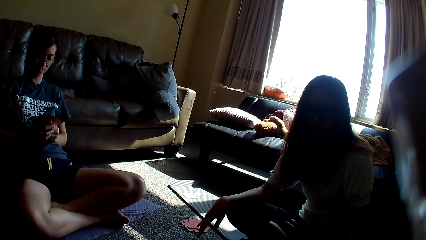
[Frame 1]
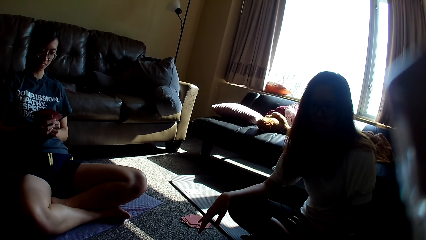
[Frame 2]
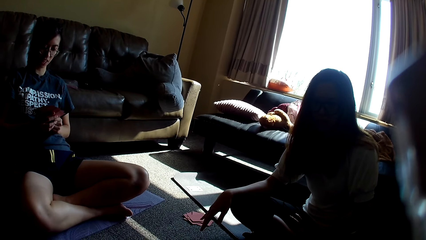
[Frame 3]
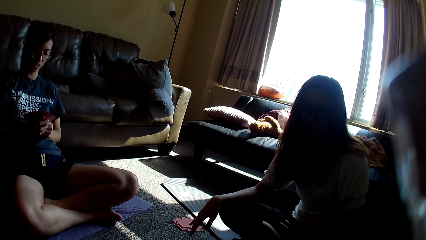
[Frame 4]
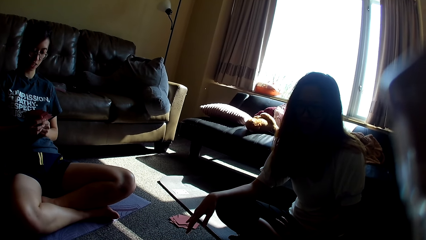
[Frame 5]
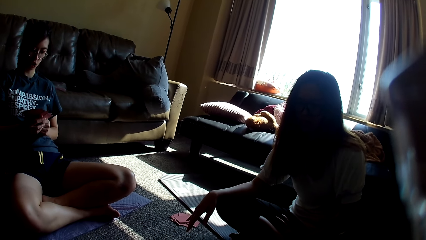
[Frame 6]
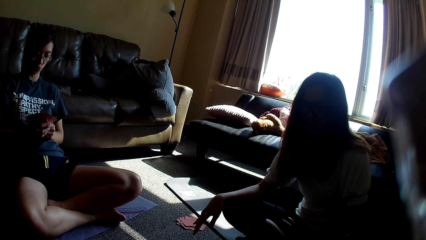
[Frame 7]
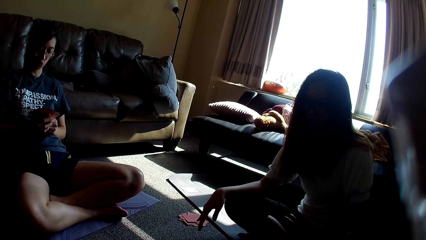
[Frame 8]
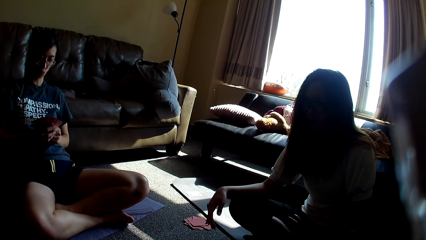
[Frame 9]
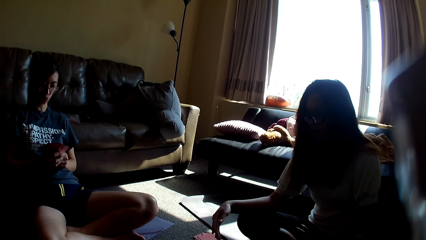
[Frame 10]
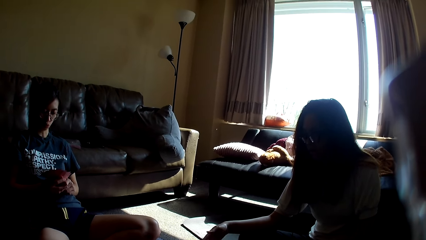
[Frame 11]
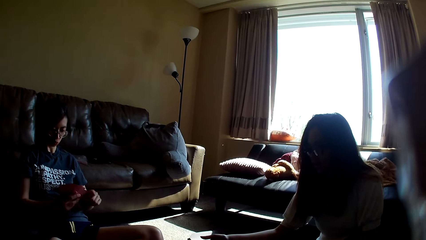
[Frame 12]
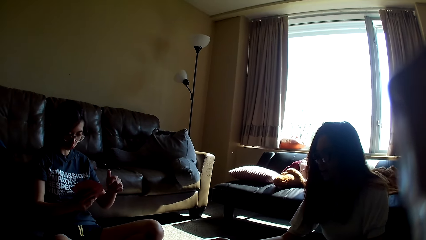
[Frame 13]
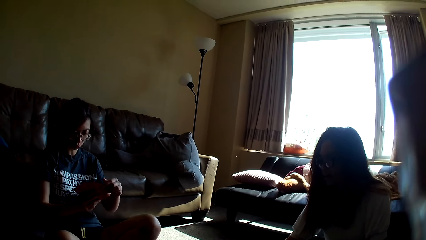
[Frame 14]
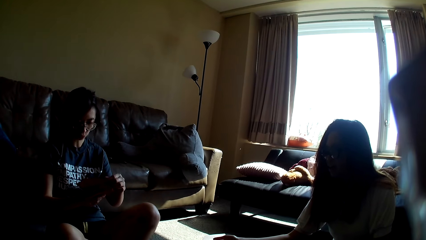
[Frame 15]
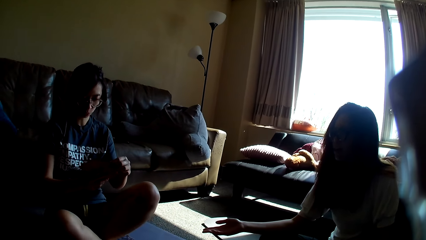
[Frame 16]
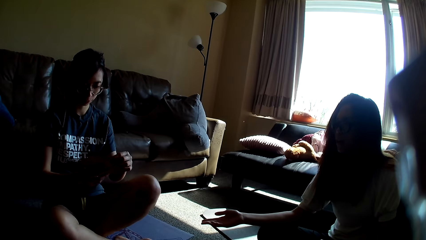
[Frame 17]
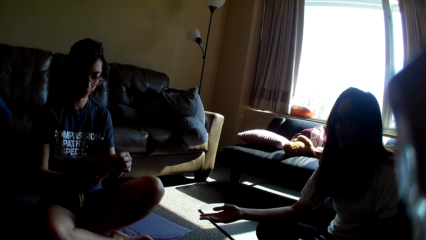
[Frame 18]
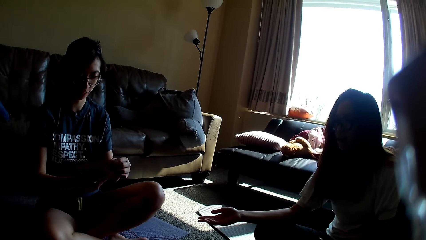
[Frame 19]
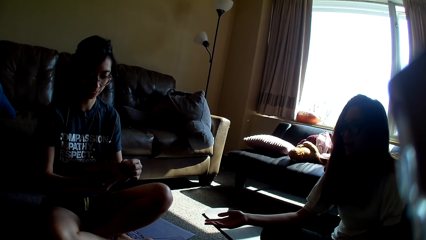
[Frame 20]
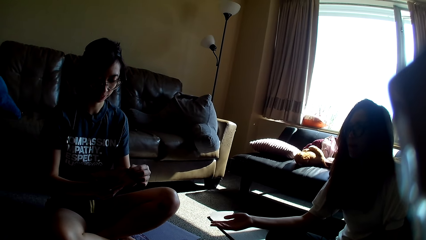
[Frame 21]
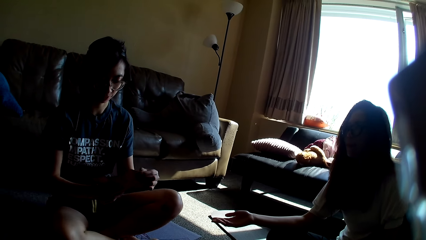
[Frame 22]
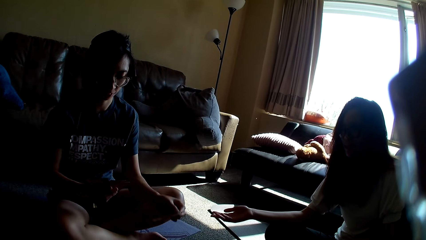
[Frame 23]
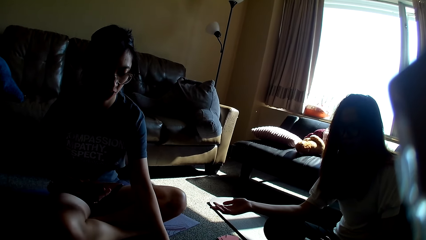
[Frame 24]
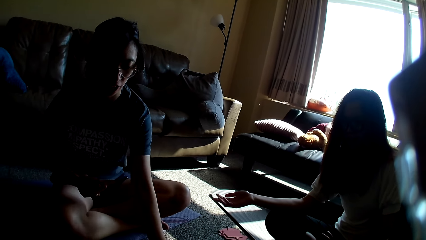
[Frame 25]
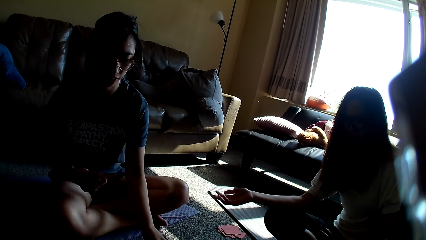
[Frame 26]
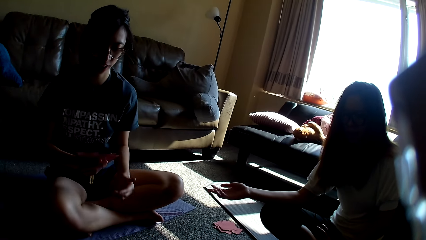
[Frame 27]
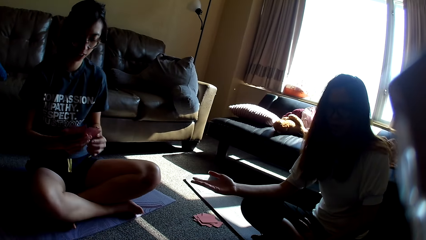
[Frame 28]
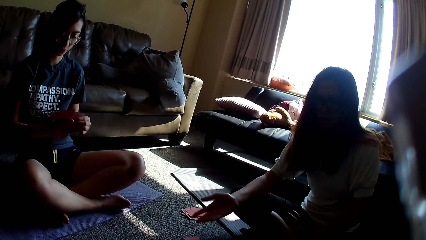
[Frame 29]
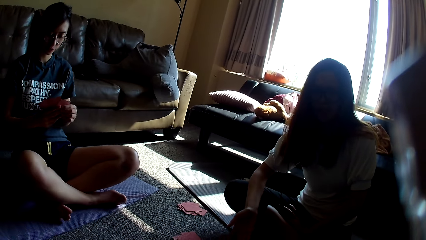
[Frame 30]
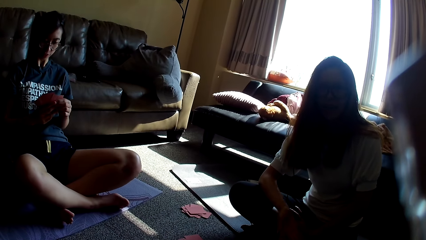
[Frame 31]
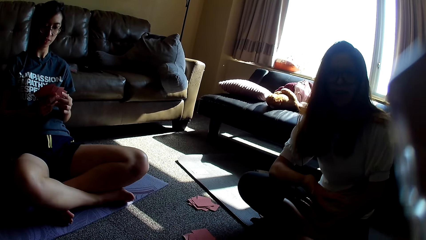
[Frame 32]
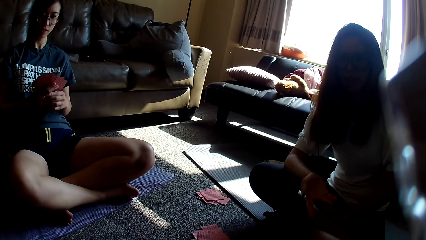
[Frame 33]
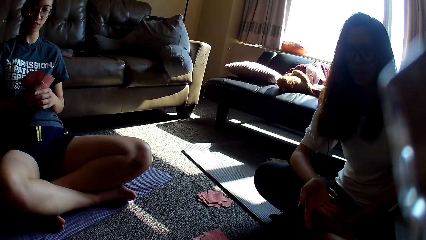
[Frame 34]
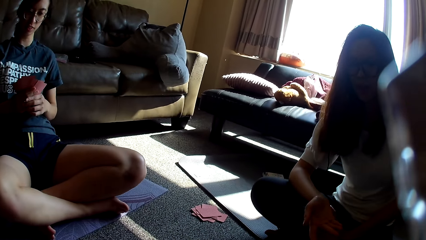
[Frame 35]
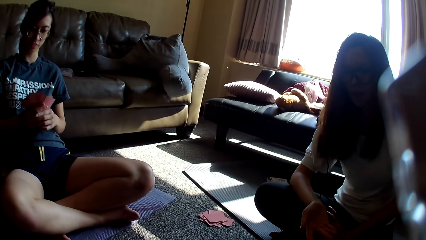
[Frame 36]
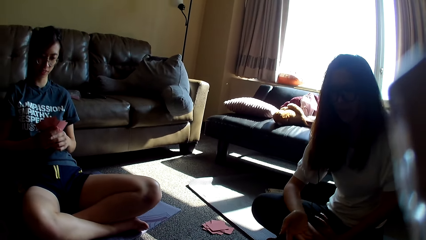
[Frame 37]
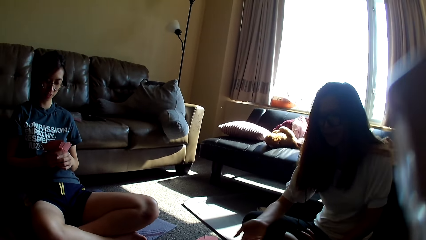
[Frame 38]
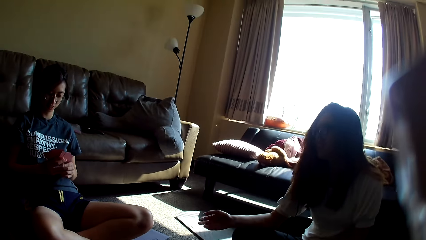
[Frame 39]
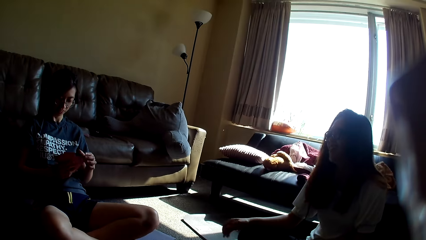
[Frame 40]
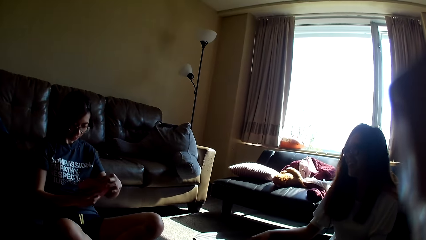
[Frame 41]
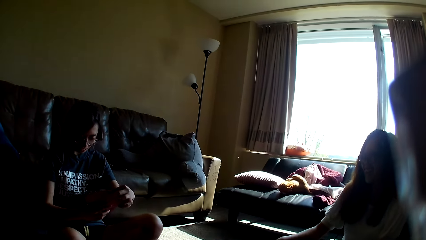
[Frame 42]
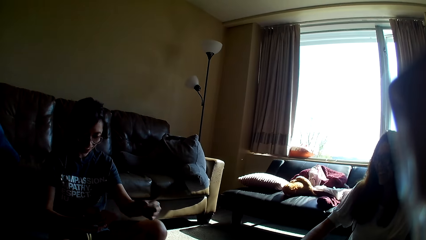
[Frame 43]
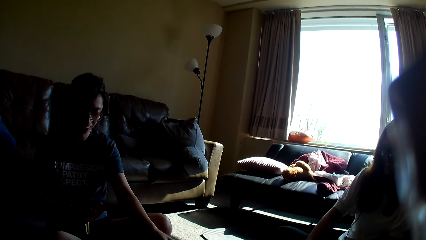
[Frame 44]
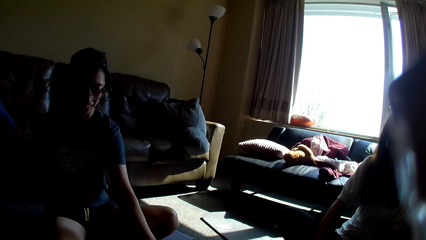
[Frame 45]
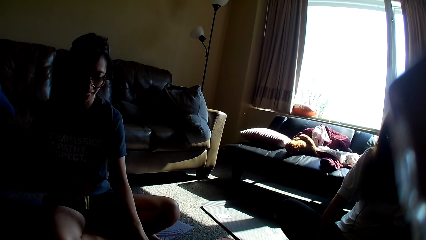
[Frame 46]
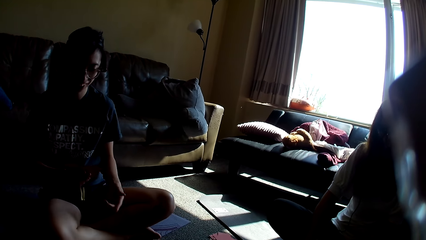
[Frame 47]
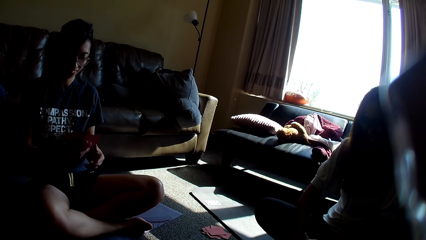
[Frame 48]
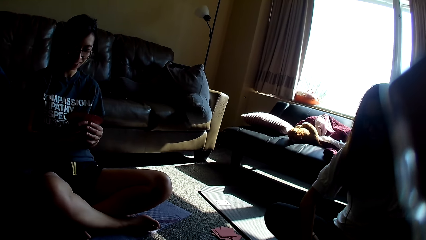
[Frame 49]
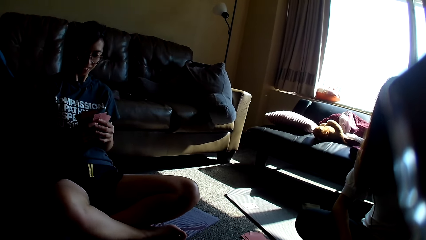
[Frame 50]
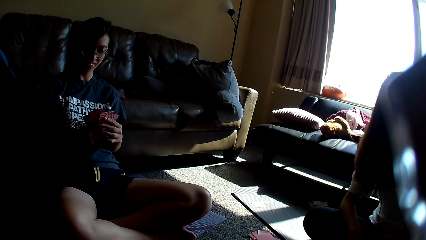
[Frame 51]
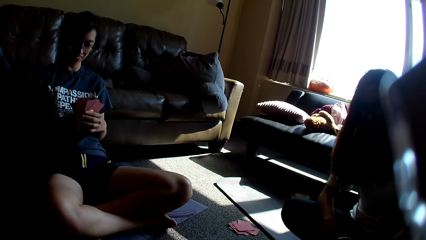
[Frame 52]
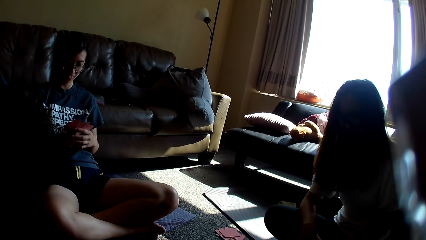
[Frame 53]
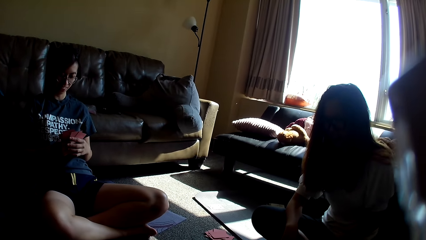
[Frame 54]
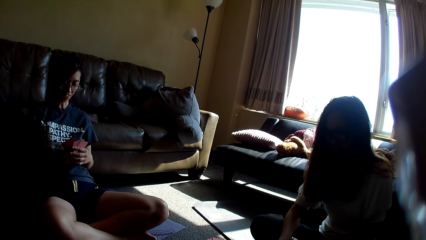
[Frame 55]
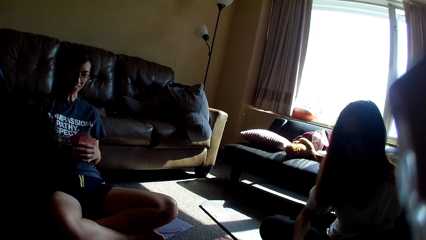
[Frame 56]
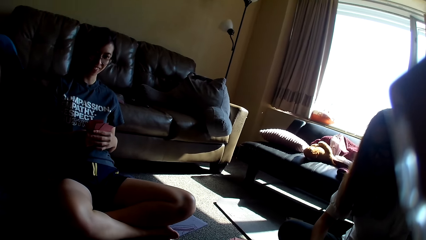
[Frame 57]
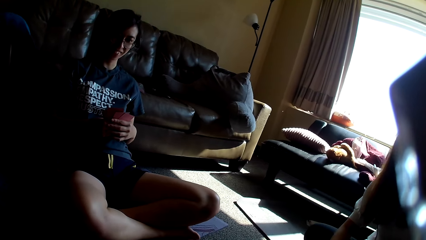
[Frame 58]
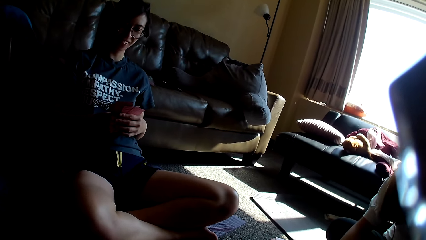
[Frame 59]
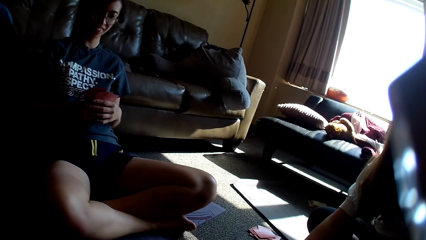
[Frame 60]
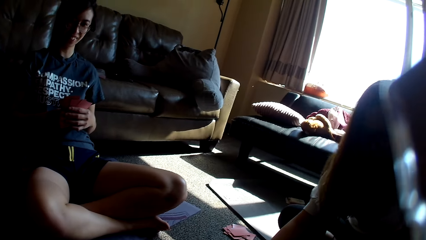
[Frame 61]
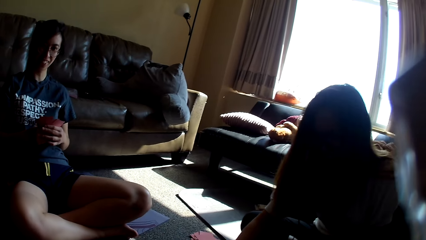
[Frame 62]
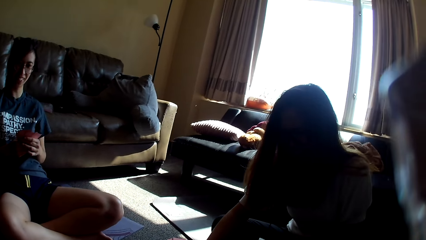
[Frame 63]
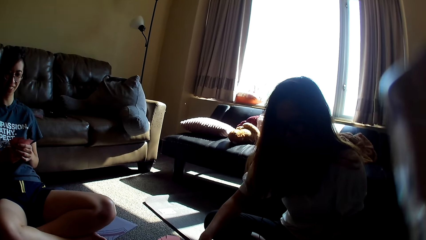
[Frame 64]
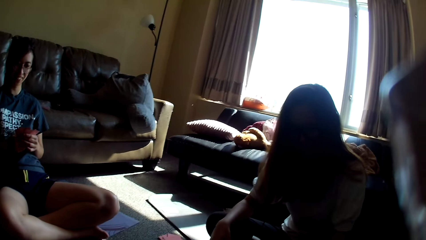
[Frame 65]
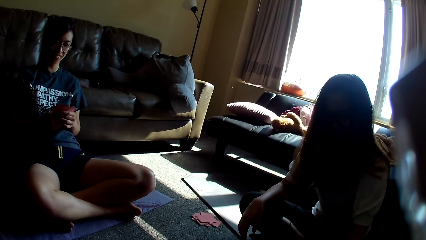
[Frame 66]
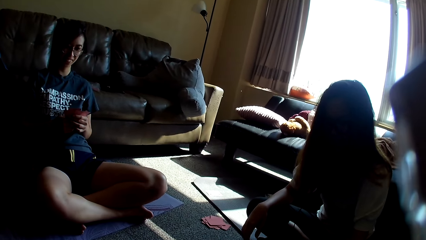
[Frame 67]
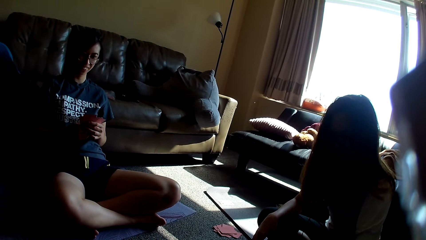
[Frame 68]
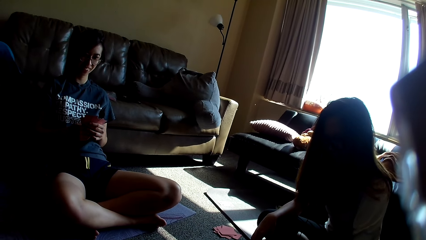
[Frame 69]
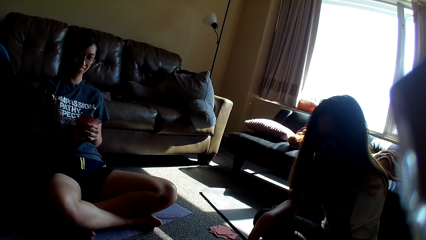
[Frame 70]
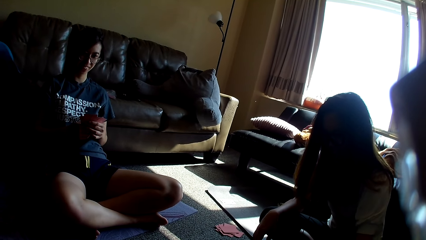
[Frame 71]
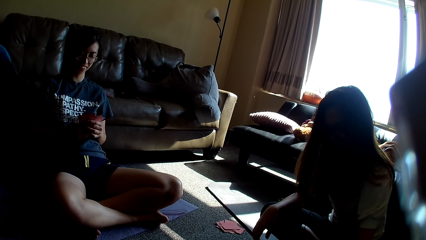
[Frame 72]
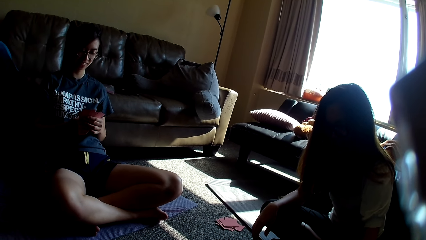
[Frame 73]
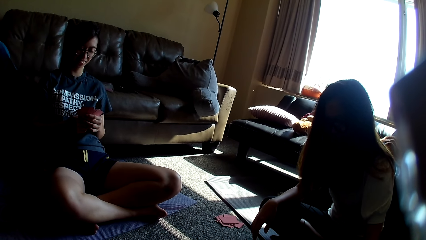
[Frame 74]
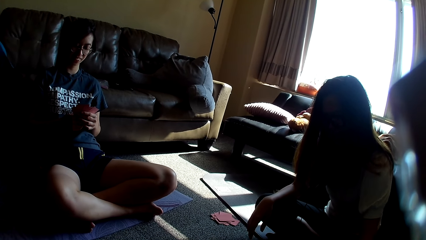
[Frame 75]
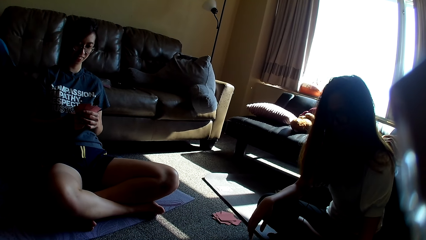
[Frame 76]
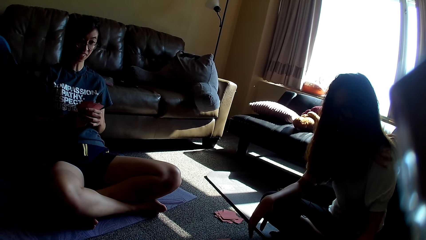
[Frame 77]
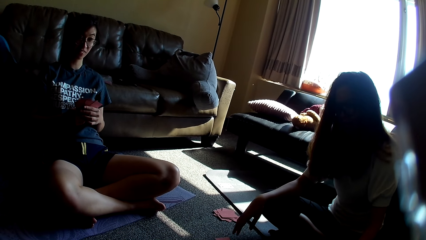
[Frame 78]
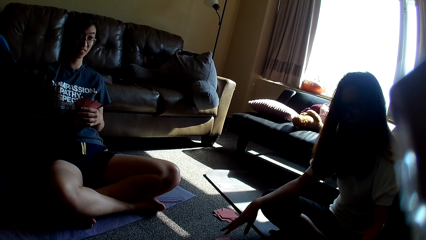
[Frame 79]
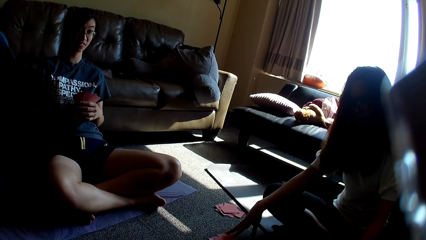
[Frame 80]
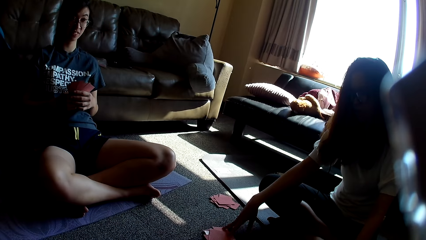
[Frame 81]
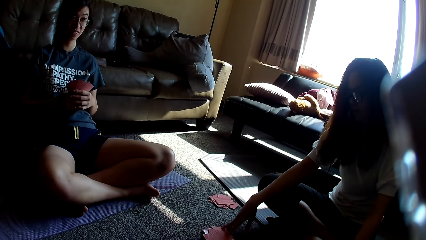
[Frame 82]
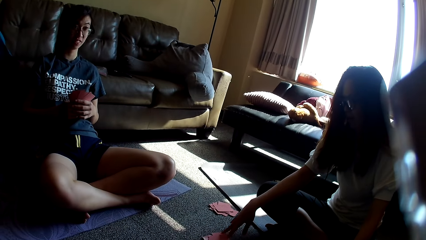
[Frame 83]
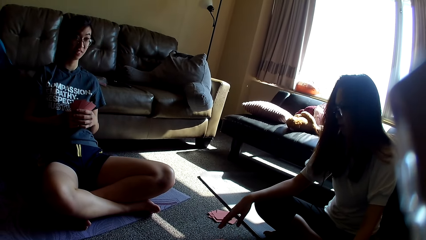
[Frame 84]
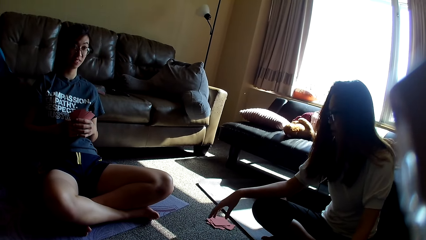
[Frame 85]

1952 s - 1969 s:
A woman moves a hand. A lady holds the card game. The lady places a card on the table and holds a card. The woman swings a hand. The lady picks up the card game, places a card on the table, and holds the card game. The camera wearer looks around.
